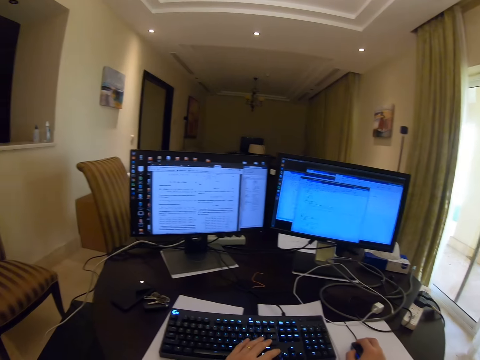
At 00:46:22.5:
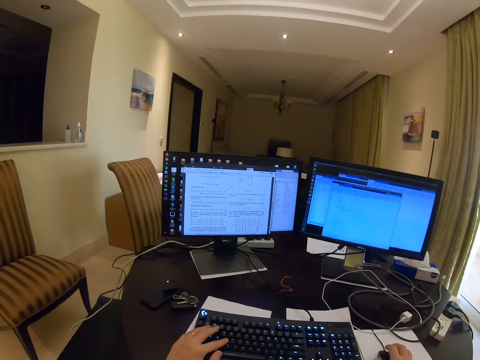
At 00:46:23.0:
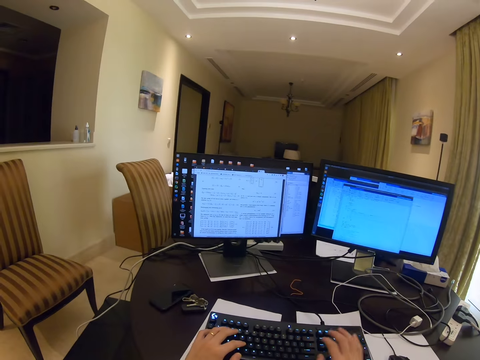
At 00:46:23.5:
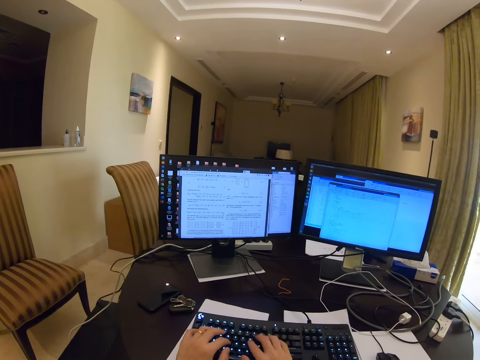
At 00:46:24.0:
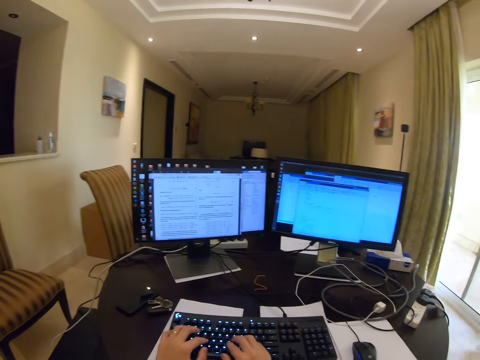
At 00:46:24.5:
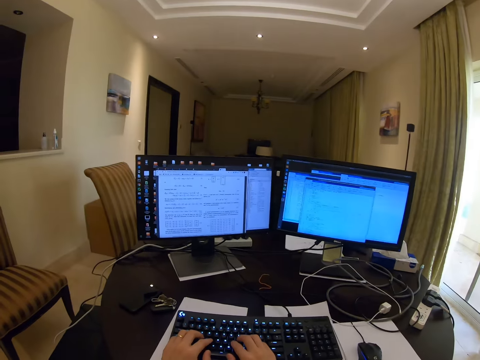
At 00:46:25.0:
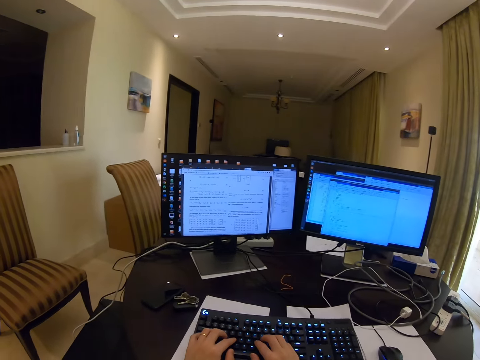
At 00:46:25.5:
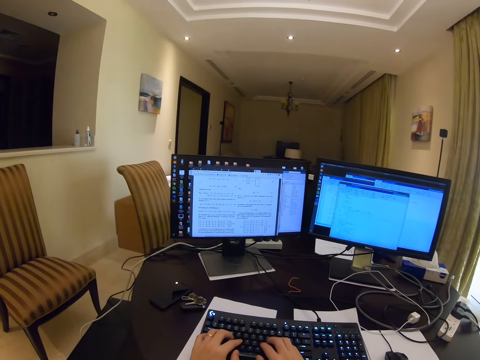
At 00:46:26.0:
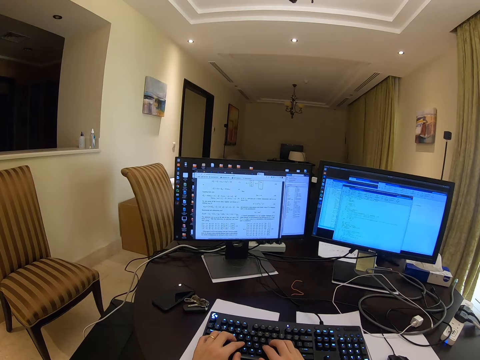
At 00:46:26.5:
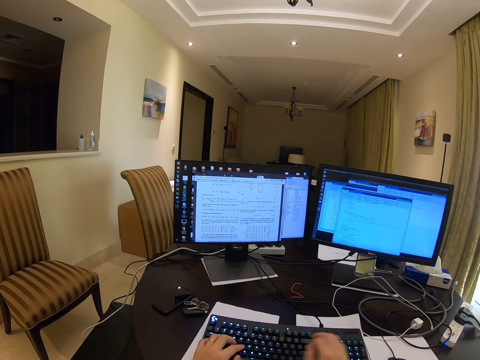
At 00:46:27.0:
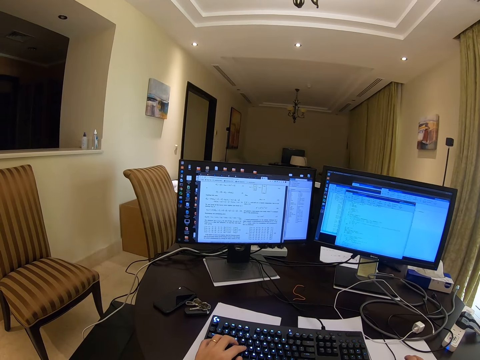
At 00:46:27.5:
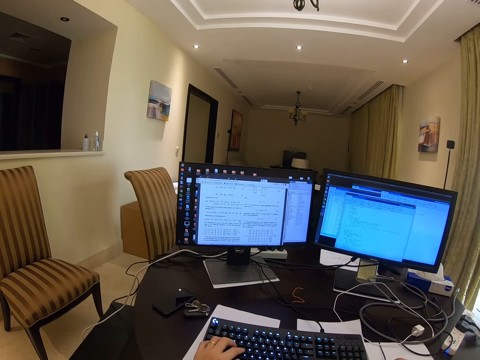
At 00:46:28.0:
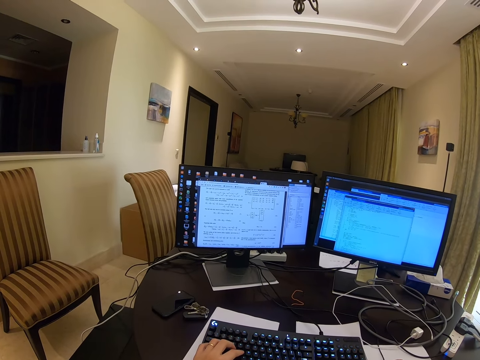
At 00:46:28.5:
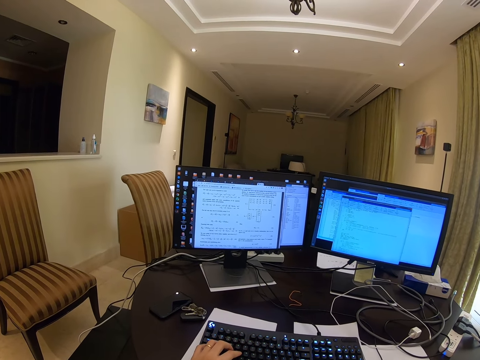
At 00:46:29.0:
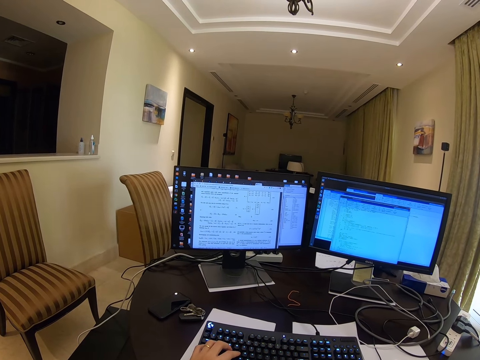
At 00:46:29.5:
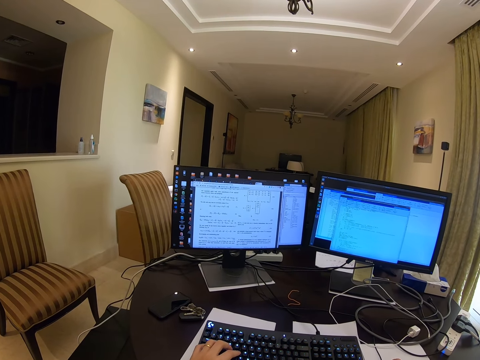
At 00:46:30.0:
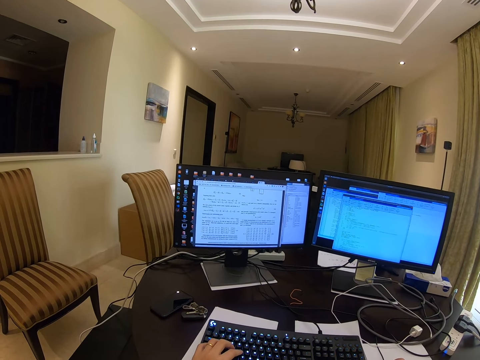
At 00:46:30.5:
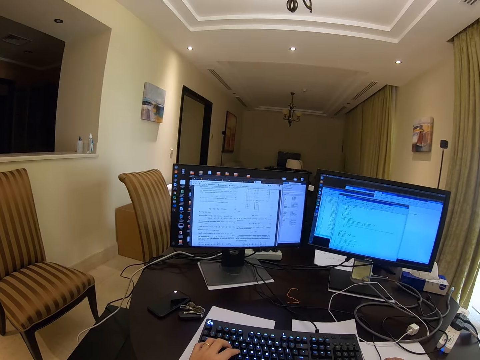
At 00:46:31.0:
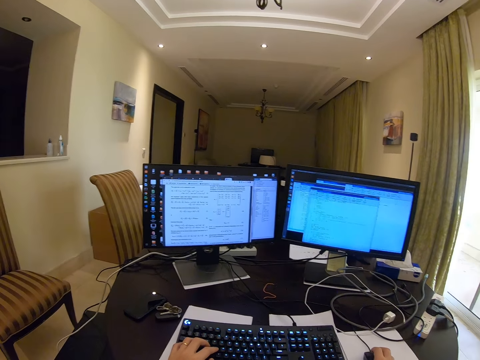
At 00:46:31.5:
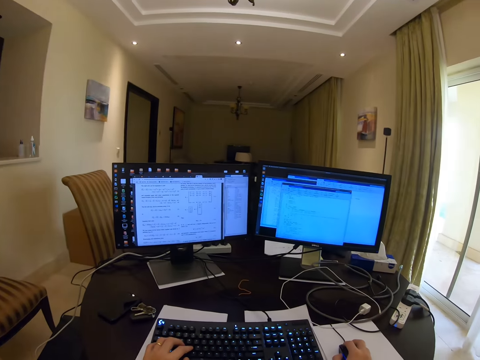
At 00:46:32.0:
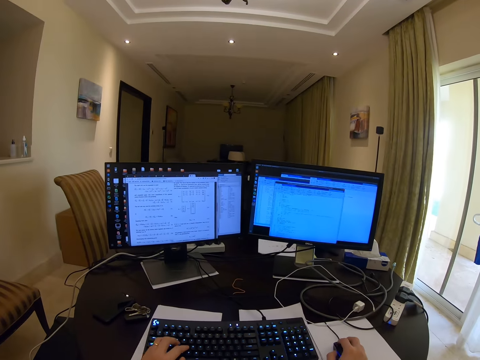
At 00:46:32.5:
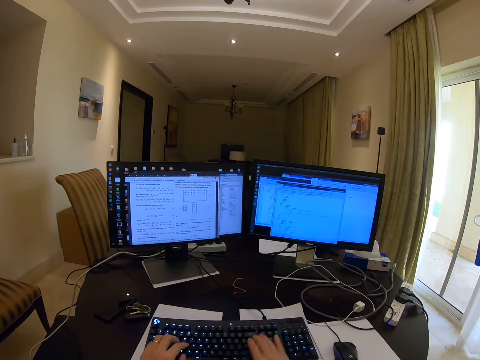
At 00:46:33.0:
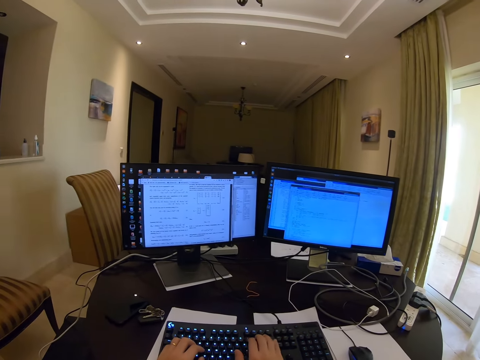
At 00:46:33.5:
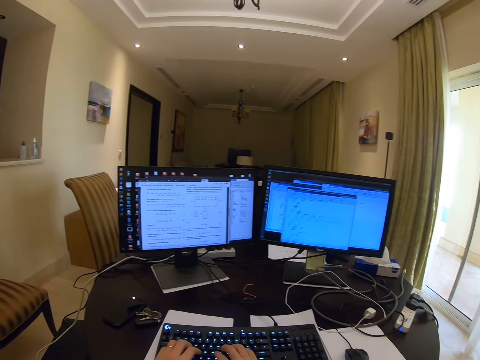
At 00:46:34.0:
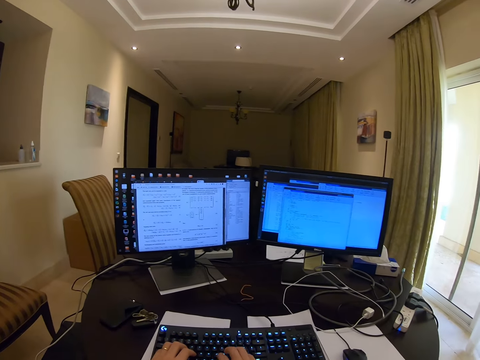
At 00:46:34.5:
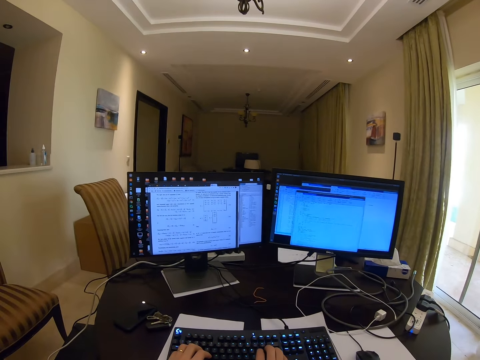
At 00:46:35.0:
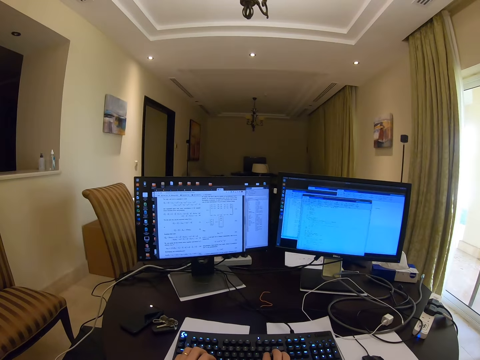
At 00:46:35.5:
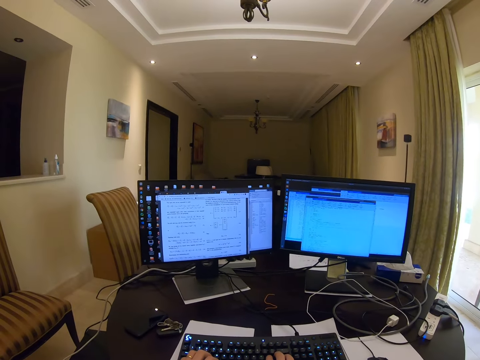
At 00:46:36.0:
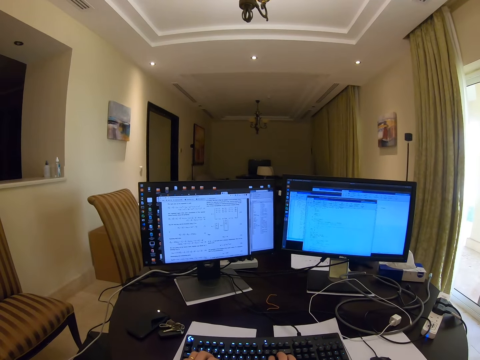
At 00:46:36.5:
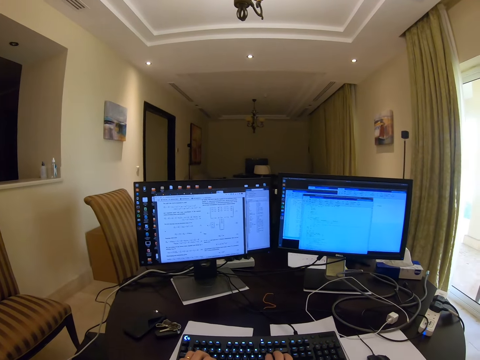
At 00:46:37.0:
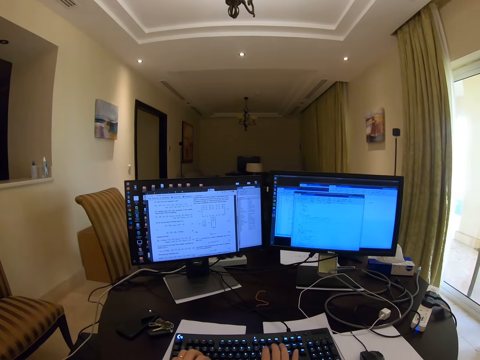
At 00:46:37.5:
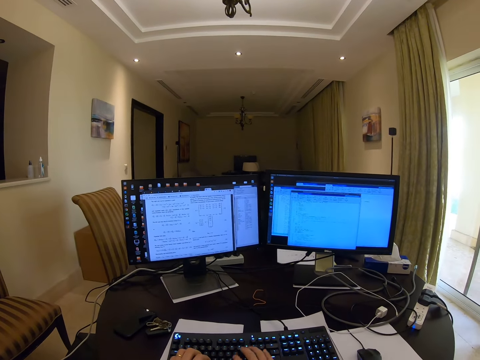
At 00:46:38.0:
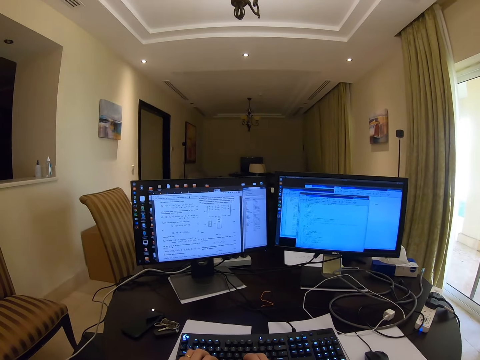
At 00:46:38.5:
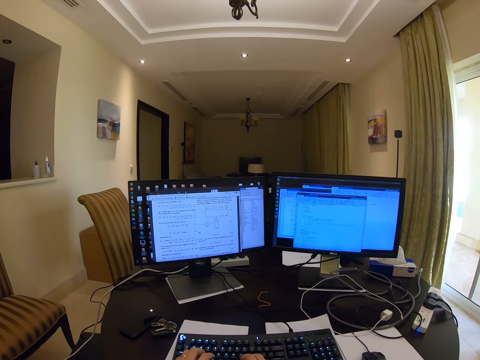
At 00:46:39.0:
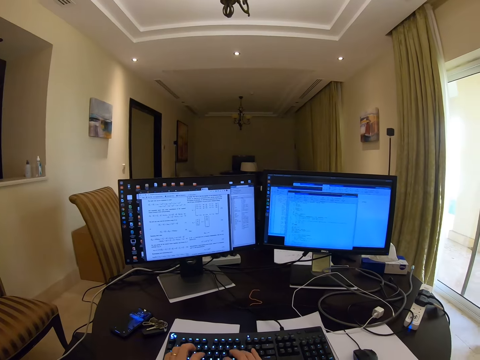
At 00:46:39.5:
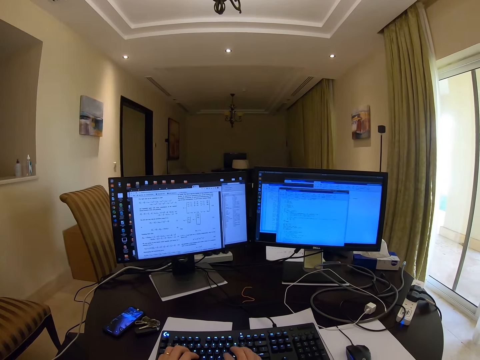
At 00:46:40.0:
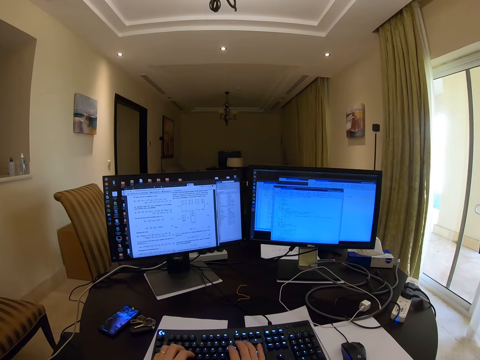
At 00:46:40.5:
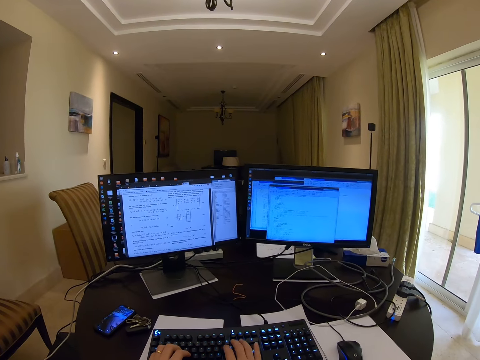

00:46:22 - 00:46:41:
The camera wearer types on the keyboard. They stop typing. They type on the keyboard. They control the mouse. They scroll the mouse. They type on the keyboard. They stop typing. They type on the keyboard.

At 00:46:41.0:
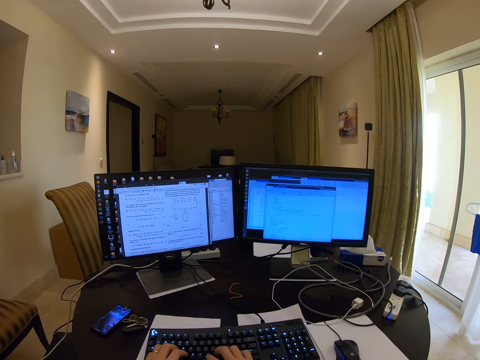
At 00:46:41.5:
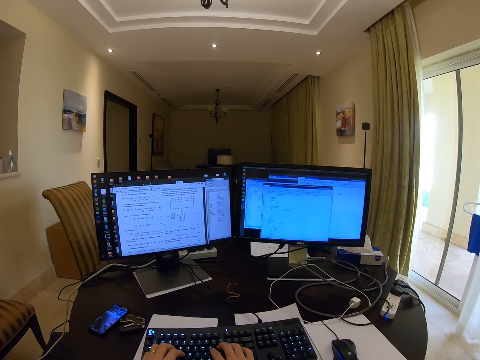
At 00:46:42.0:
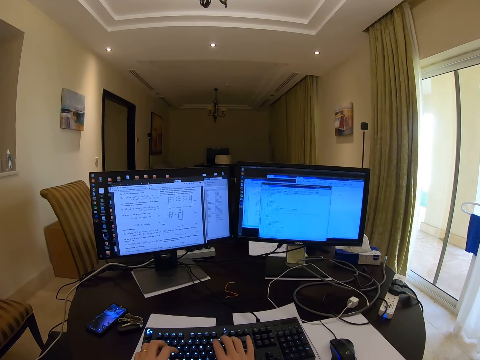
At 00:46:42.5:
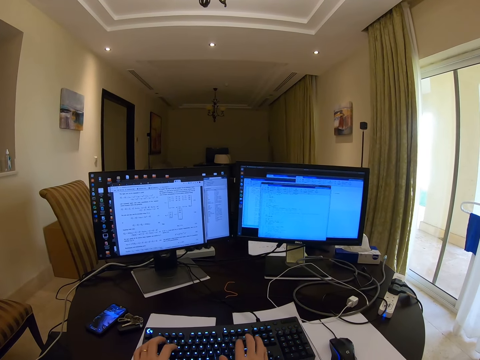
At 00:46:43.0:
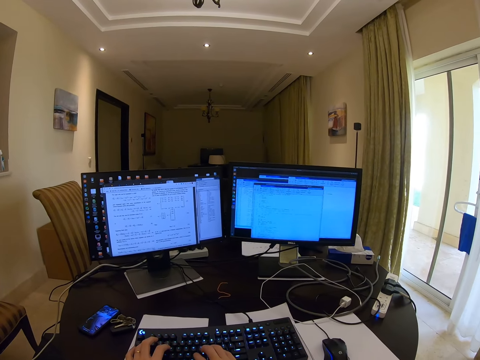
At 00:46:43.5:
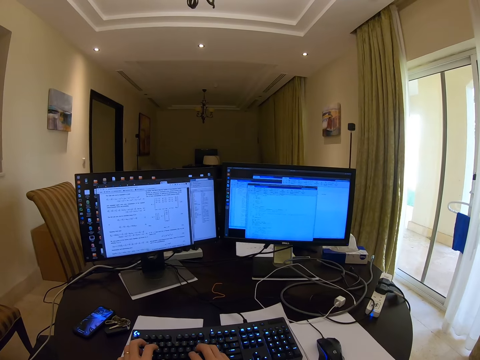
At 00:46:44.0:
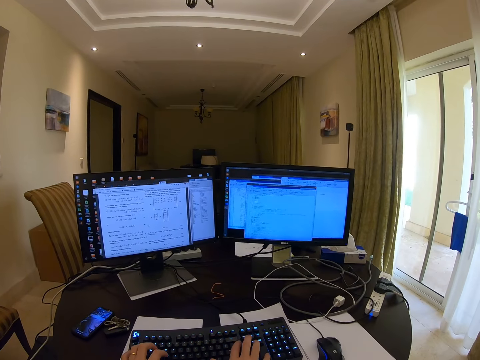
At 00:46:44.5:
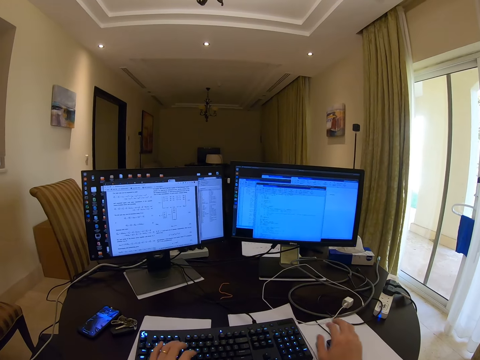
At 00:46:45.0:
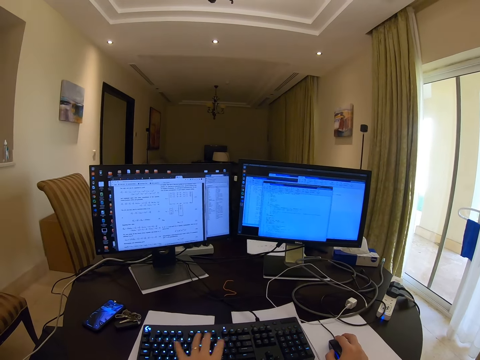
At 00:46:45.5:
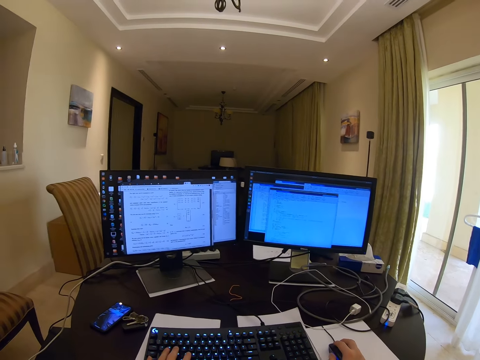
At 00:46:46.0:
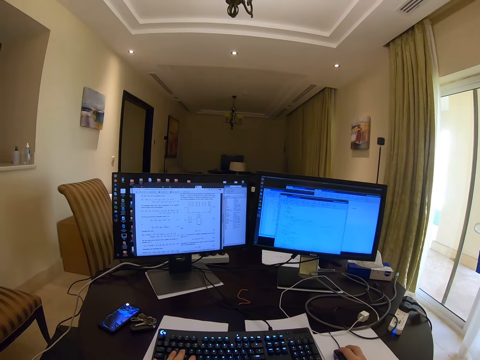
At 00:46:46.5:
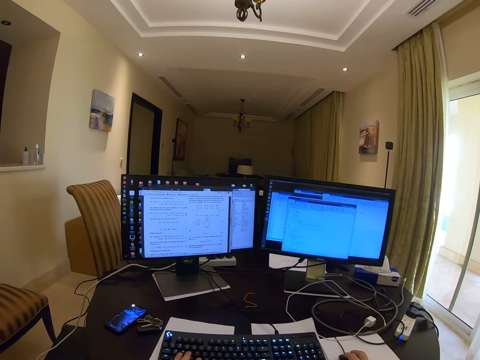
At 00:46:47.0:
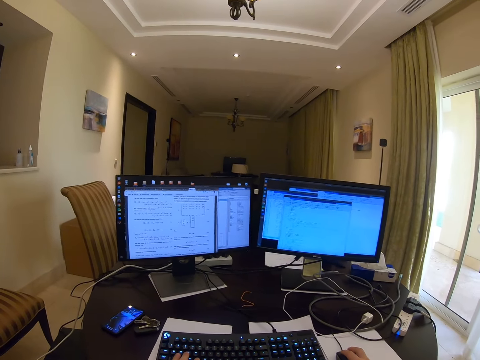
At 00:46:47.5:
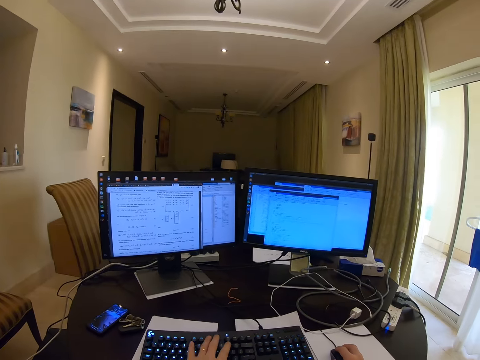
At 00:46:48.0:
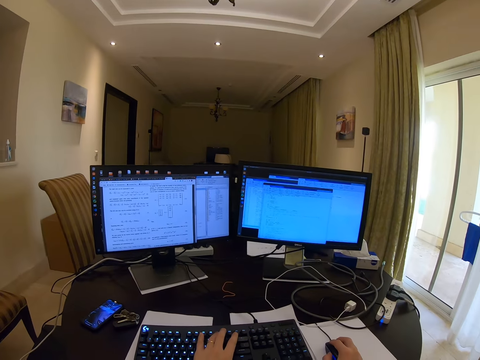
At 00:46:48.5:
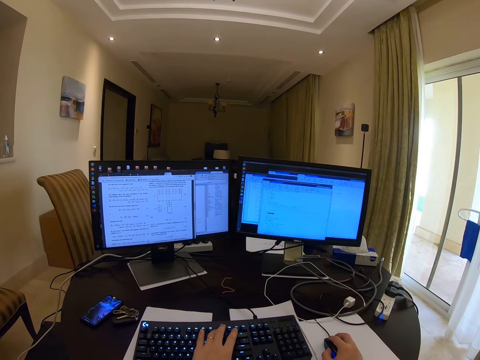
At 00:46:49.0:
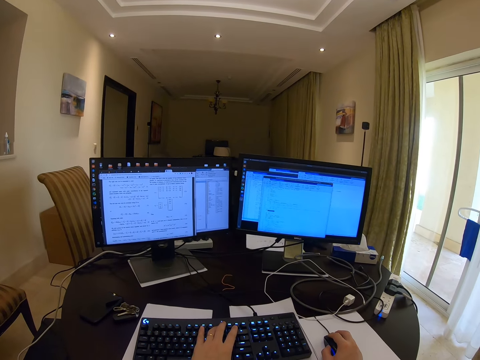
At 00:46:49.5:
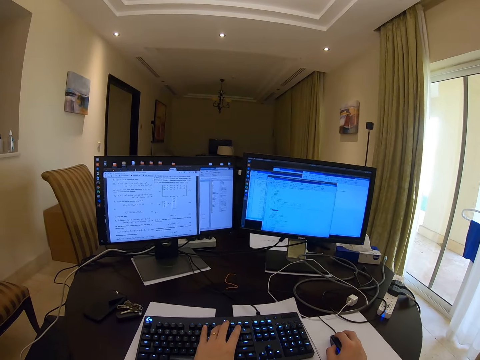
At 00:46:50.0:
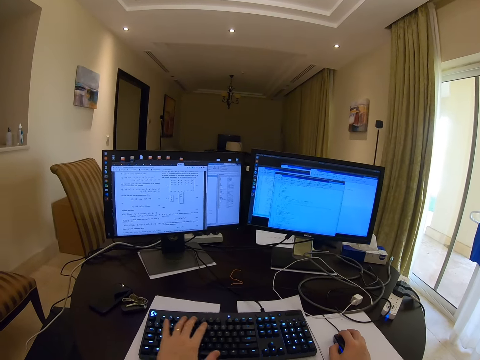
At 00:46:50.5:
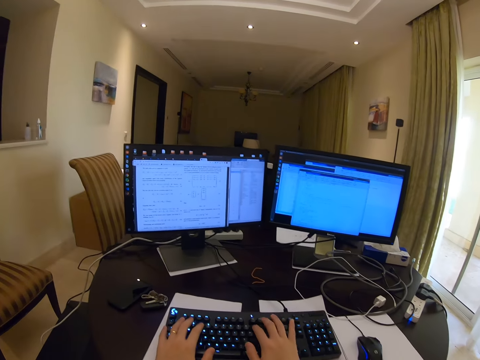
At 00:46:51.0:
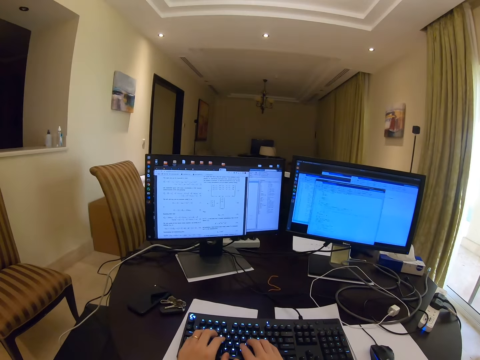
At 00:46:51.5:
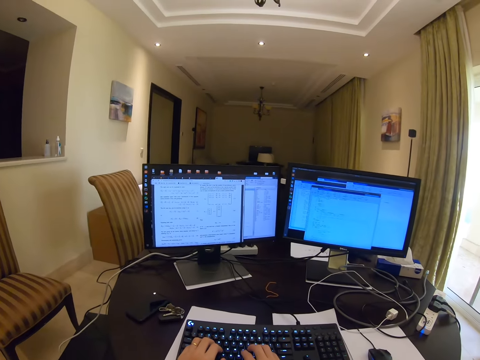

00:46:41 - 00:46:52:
The camera wearer touches the mouse. They control the mouse. They type on the keyboard.
